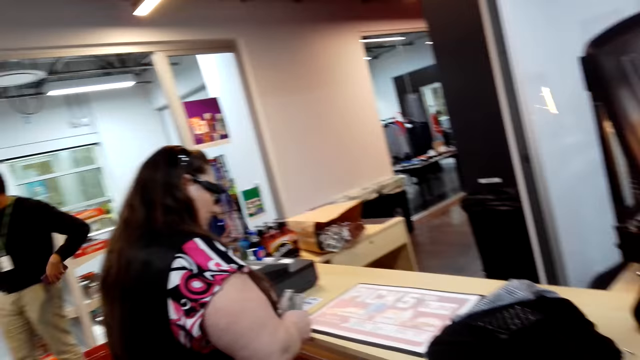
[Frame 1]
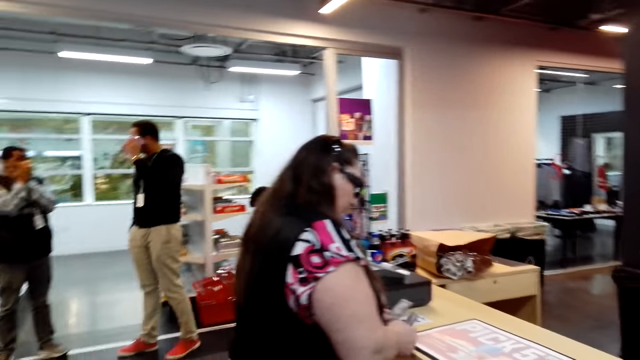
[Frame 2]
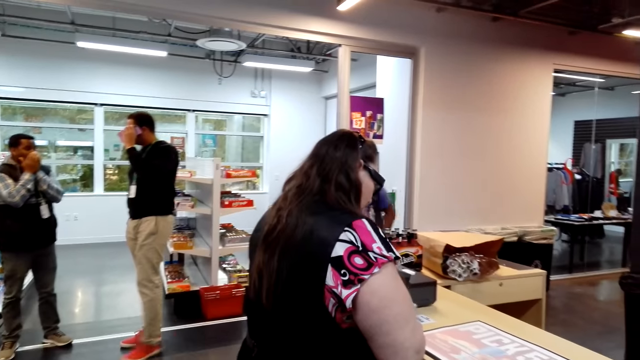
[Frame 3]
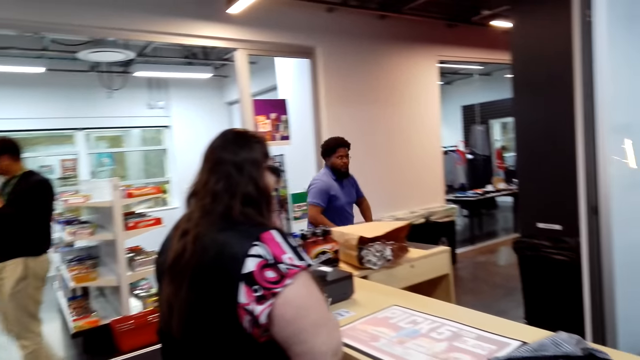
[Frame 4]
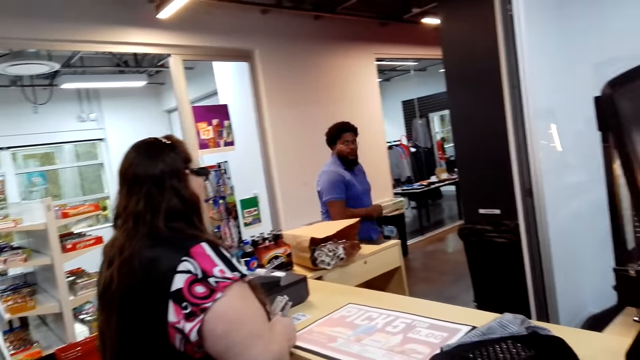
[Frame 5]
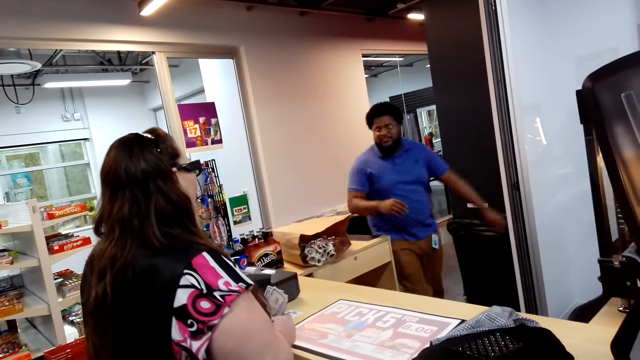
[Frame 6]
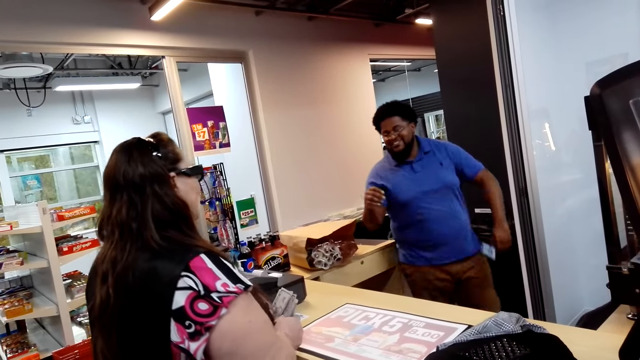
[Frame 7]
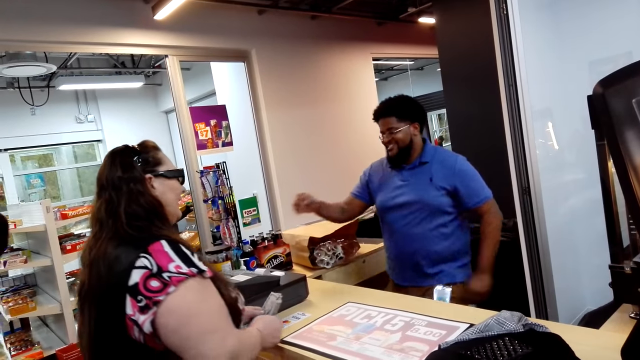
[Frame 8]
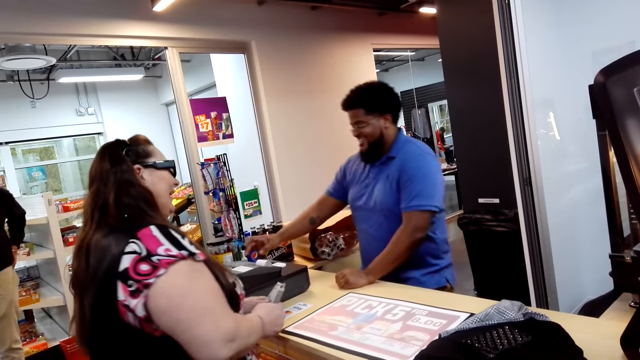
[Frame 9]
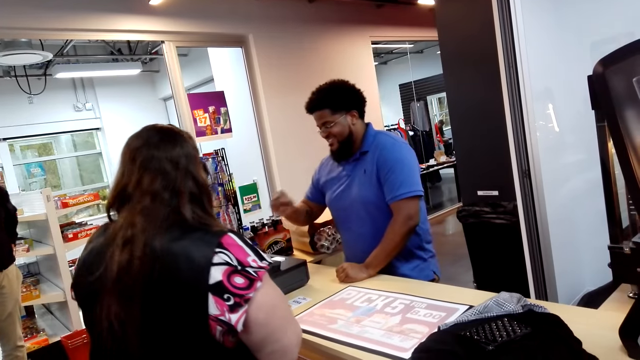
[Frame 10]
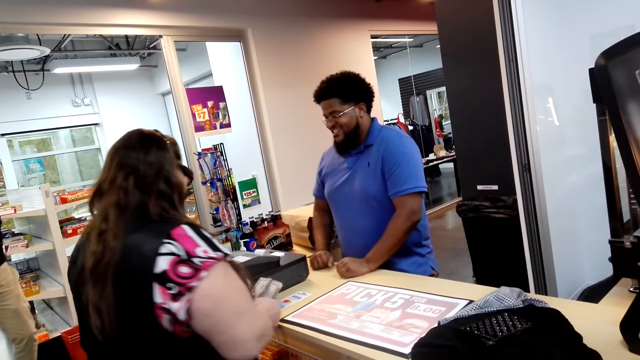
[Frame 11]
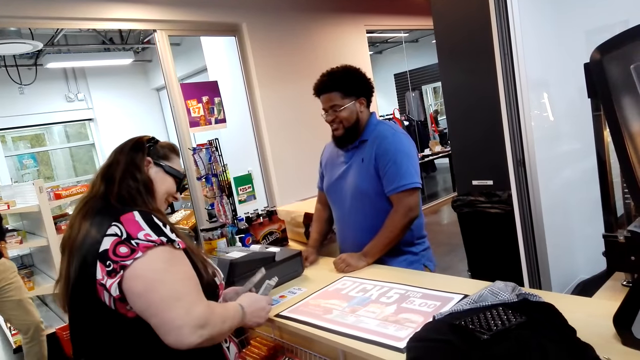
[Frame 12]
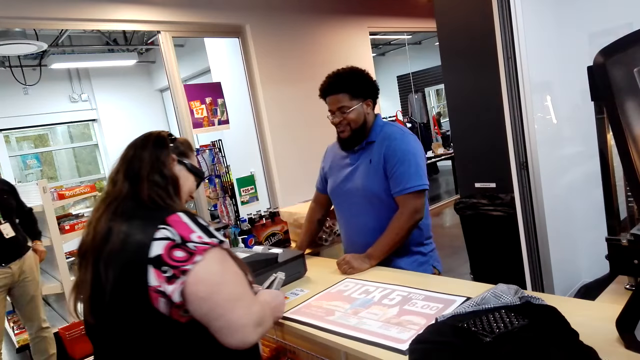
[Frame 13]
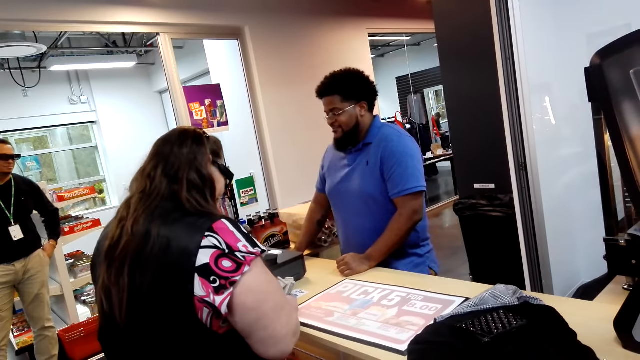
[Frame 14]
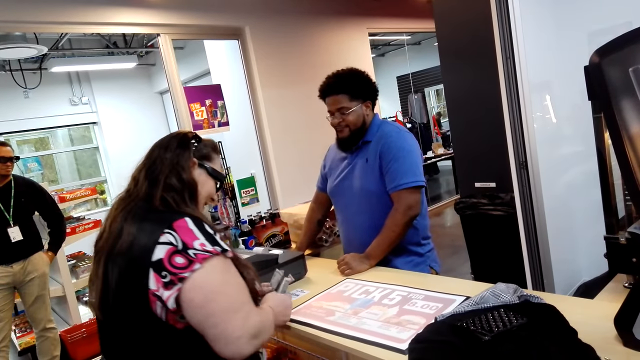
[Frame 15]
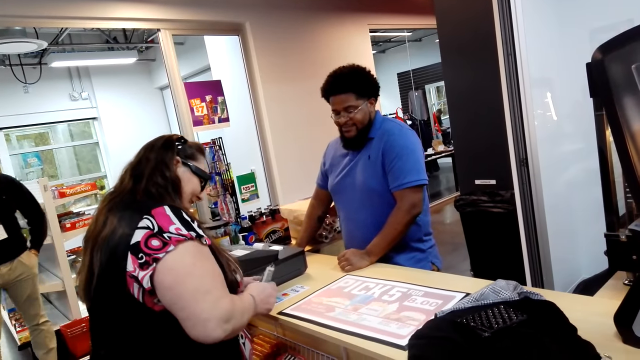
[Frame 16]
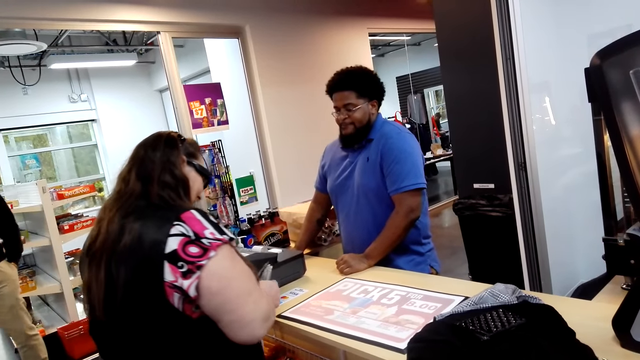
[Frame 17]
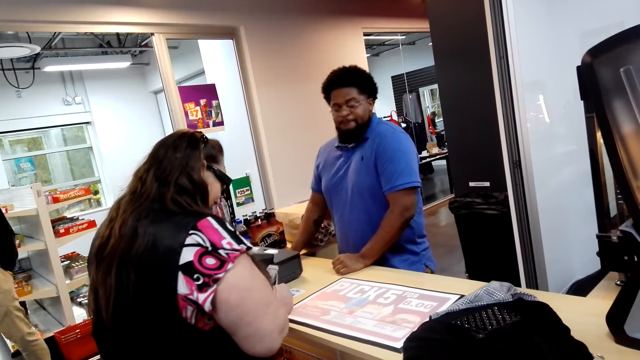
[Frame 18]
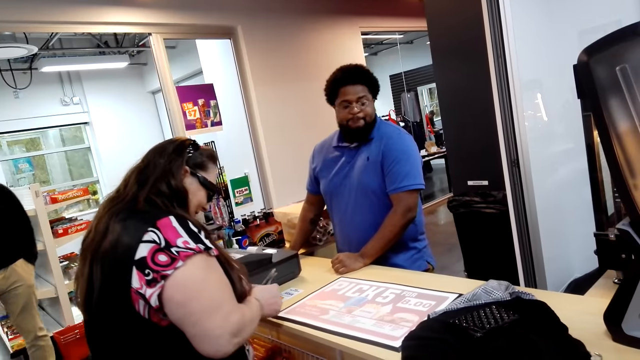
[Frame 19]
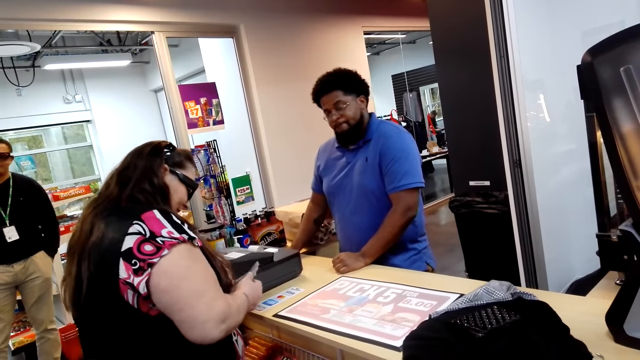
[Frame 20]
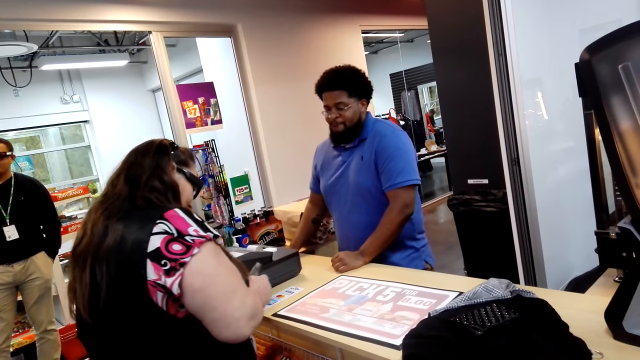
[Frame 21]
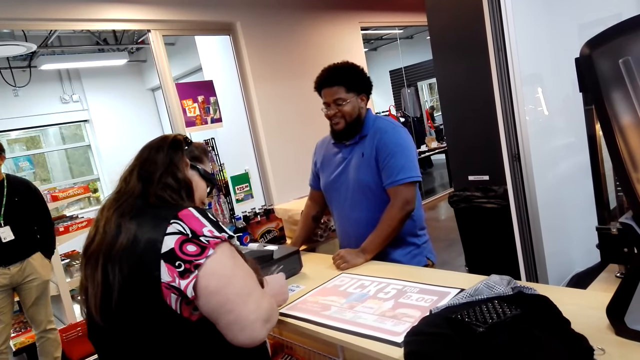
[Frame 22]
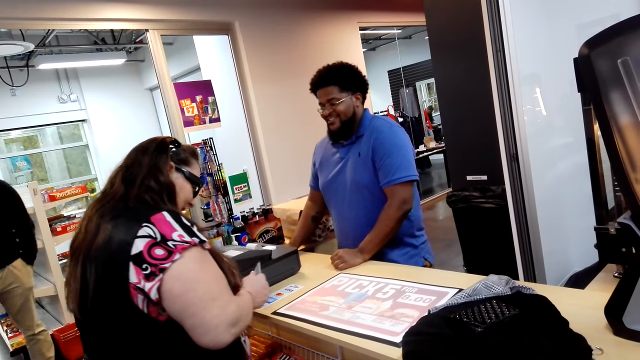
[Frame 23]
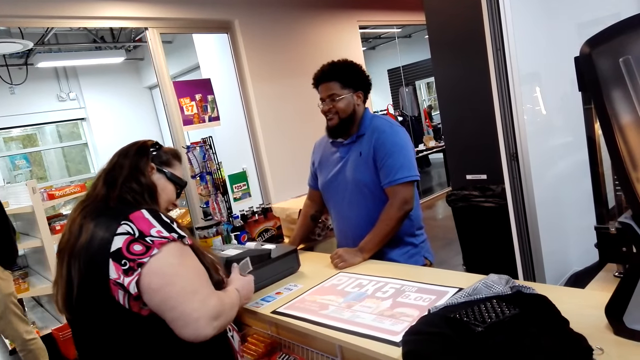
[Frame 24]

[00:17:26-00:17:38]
A man puts the shopping basket down. The man dials the cash register machine. A woman calculates money.

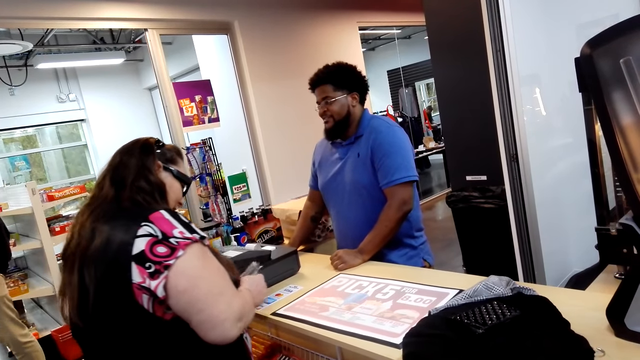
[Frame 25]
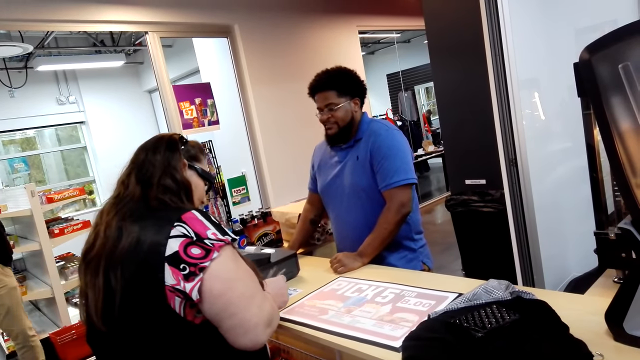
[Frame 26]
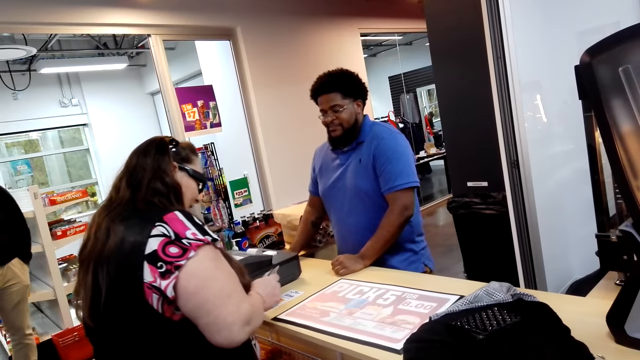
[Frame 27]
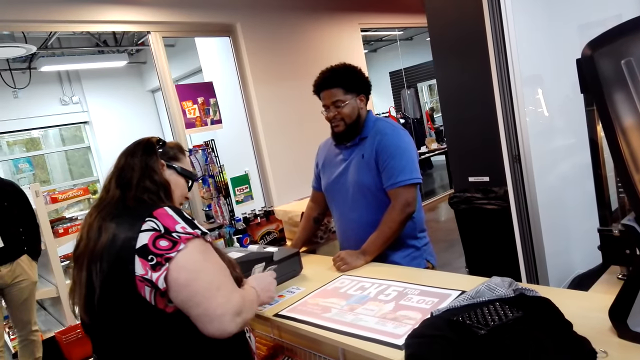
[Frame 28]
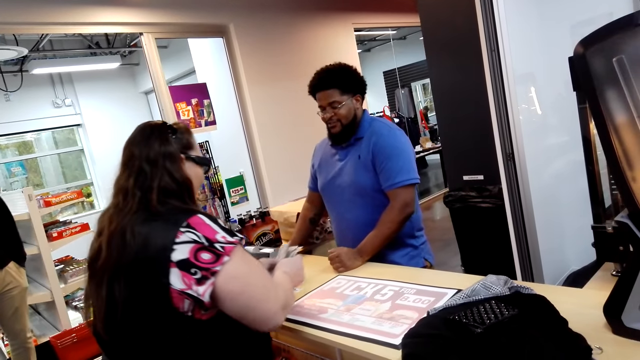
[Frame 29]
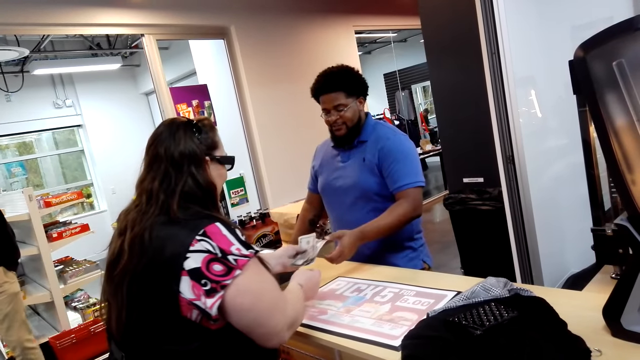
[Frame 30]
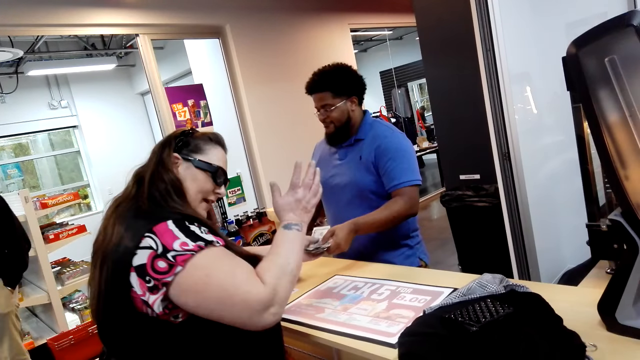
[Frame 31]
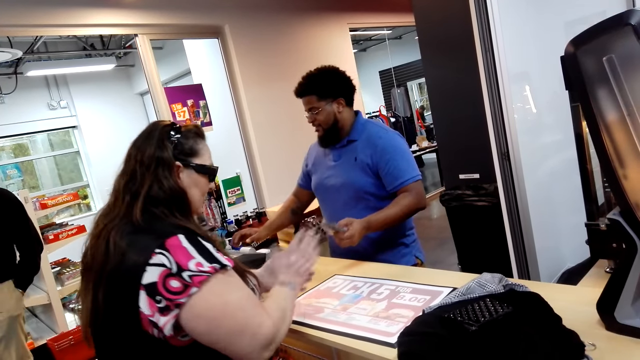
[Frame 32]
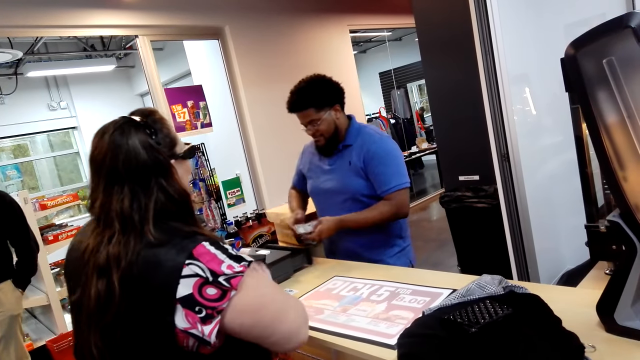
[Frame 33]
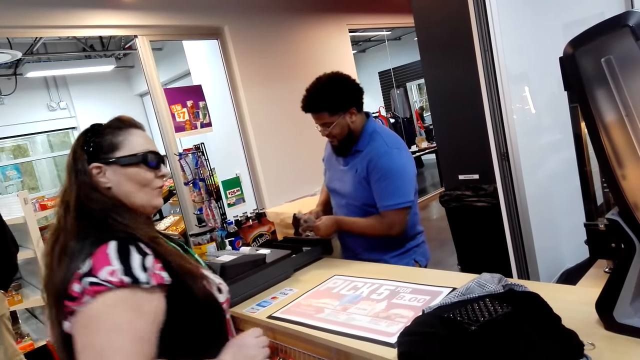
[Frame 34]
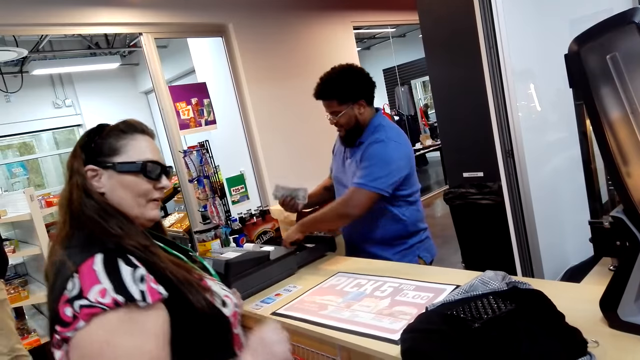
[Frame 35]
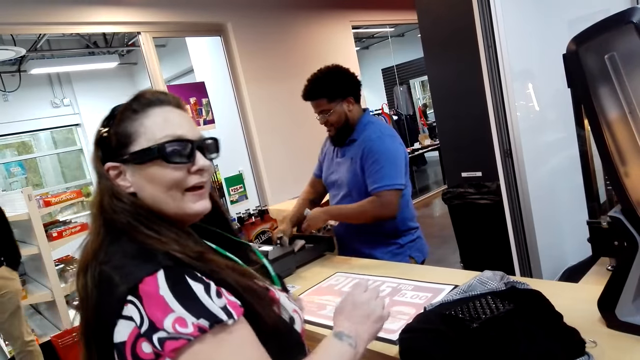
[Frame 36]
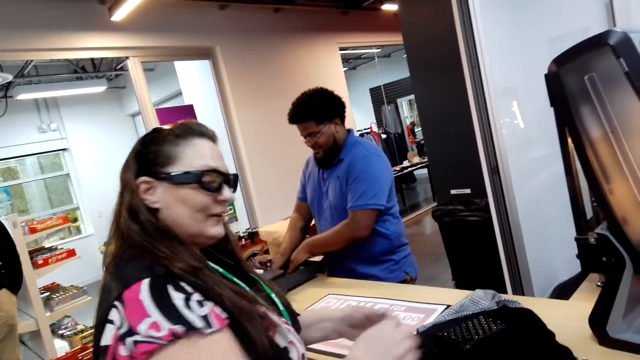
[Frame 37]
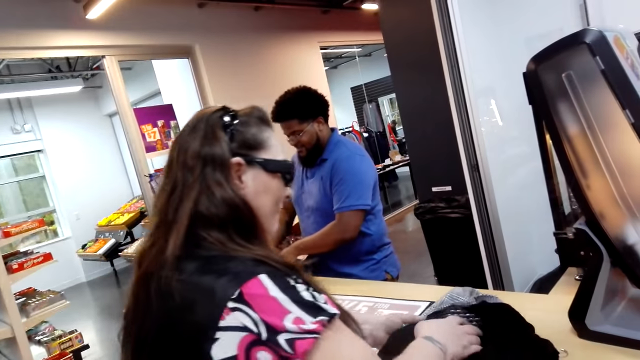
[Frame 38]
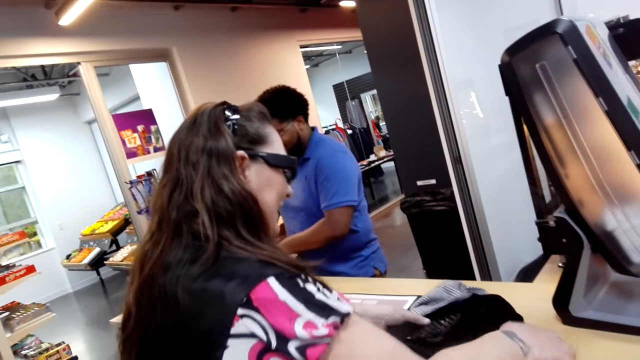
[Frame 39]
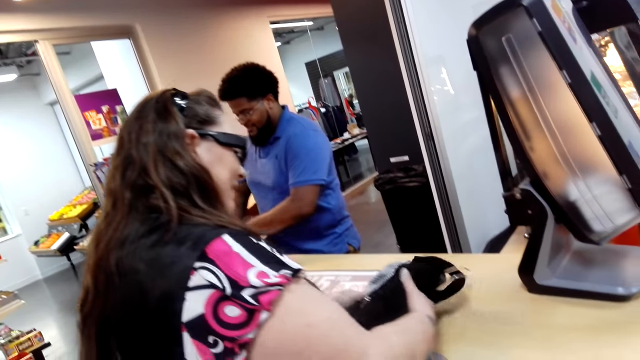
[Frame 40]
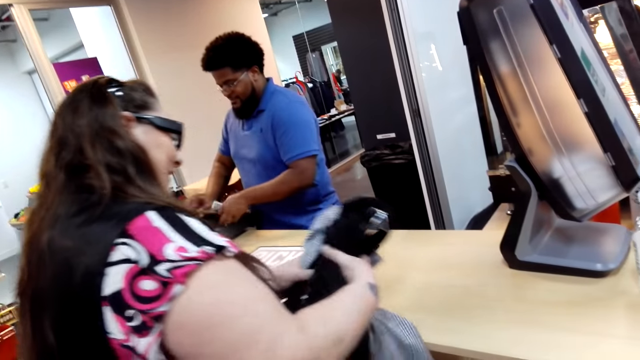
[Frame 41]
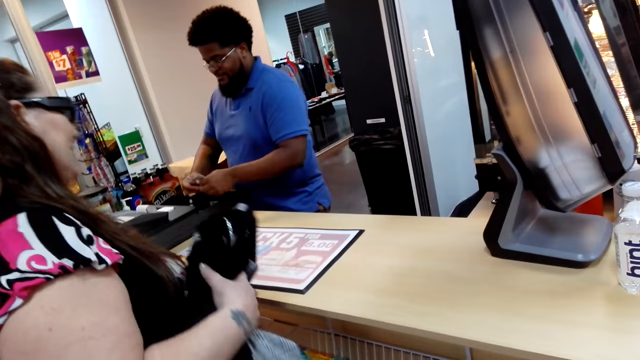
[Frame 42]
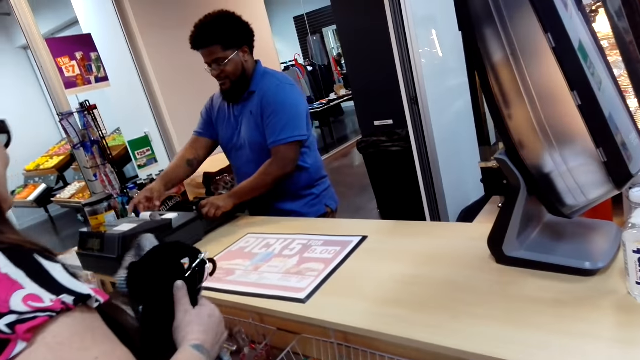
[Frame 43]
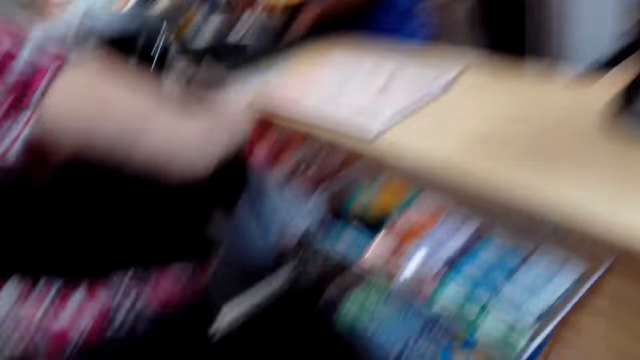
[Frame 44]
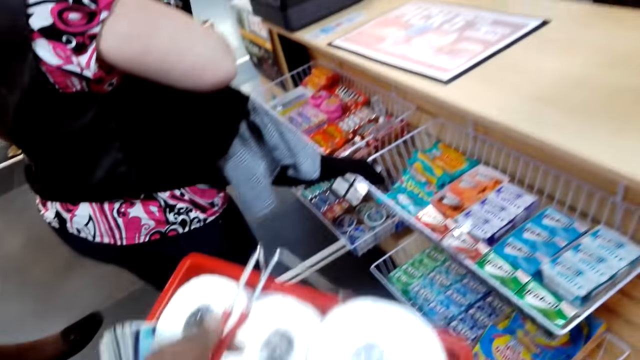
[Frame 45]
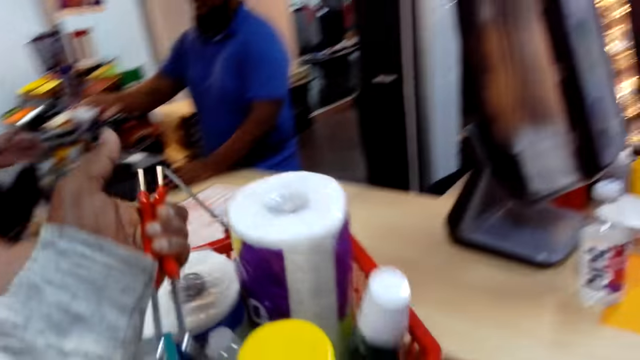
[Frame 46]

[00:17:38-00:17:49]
A man picks money from a woman. The woman gives the man money. The woman picks clothes from the counter. The man puts the money in the cash register machine. The man picks the receipt from the cash register machine.
